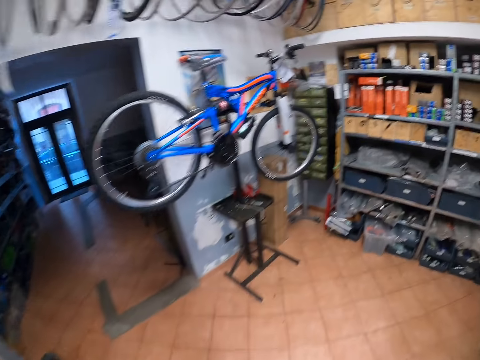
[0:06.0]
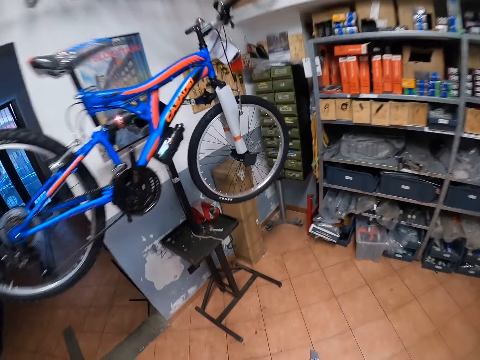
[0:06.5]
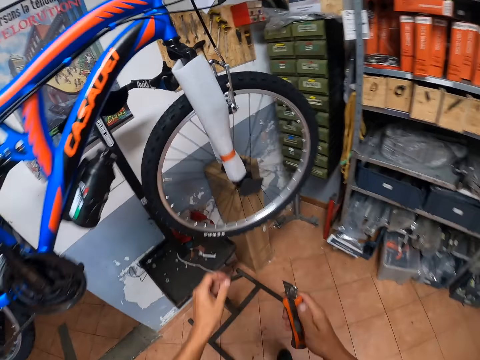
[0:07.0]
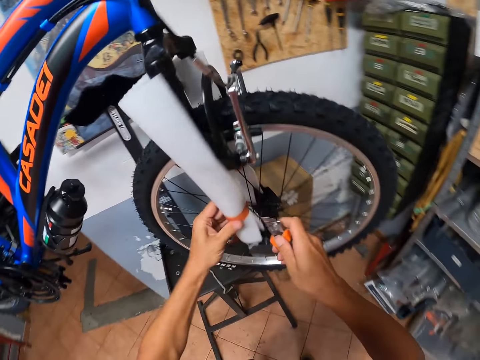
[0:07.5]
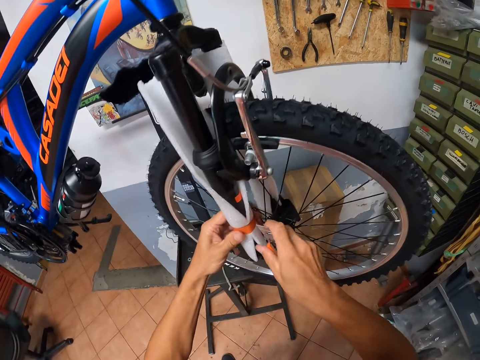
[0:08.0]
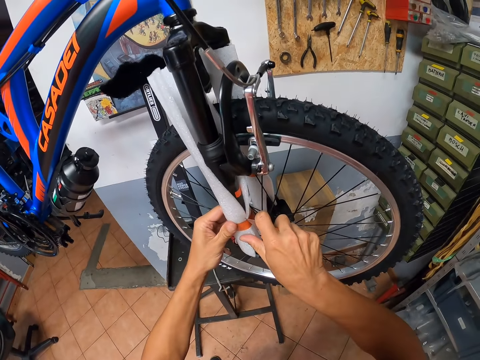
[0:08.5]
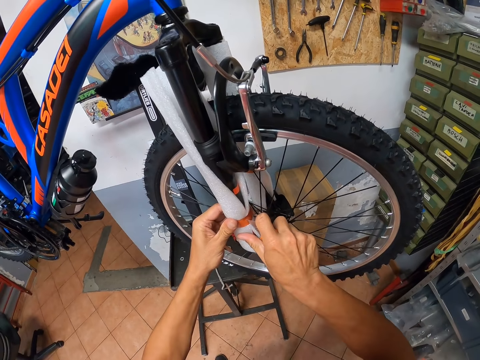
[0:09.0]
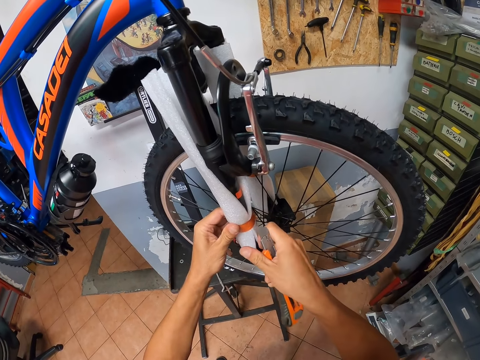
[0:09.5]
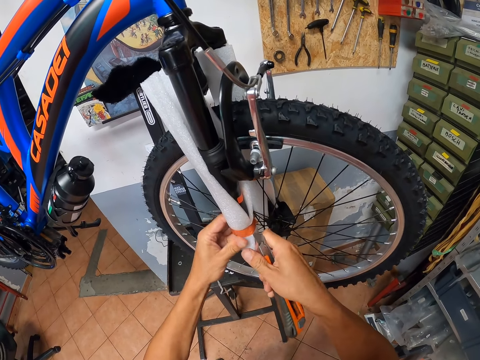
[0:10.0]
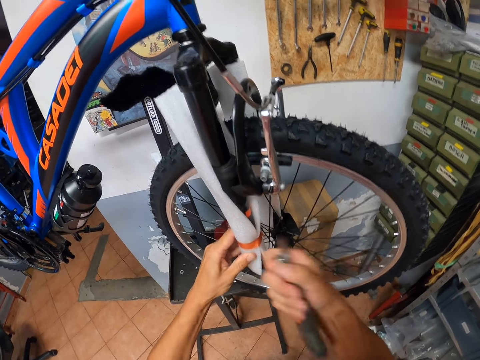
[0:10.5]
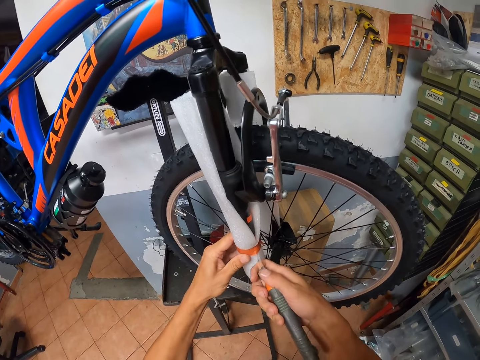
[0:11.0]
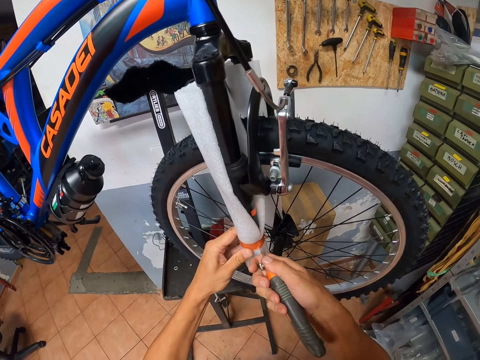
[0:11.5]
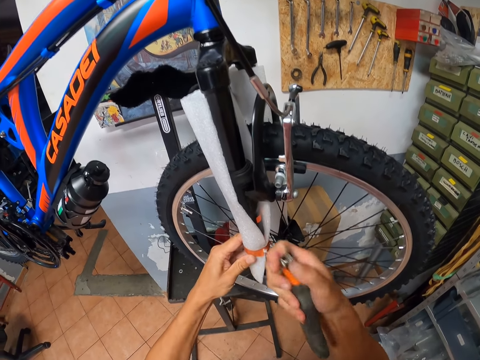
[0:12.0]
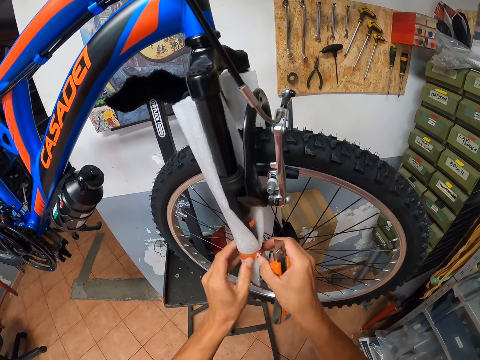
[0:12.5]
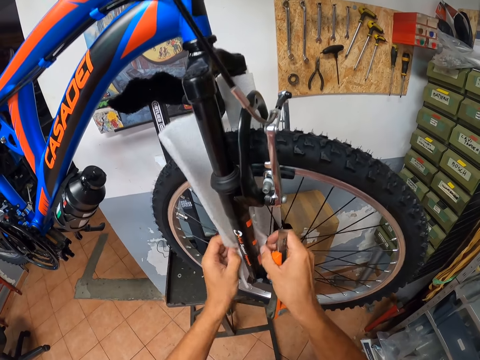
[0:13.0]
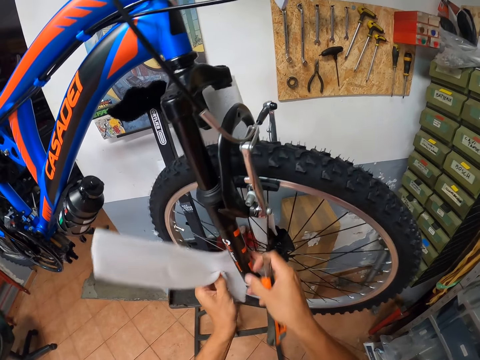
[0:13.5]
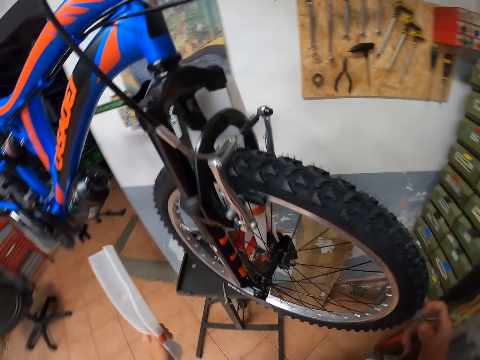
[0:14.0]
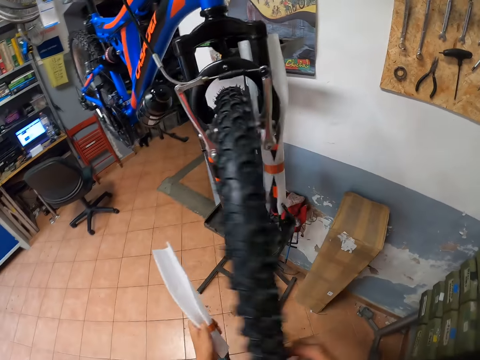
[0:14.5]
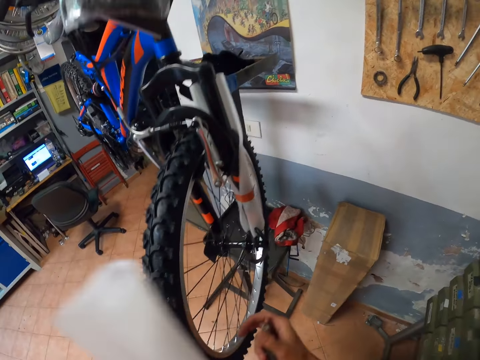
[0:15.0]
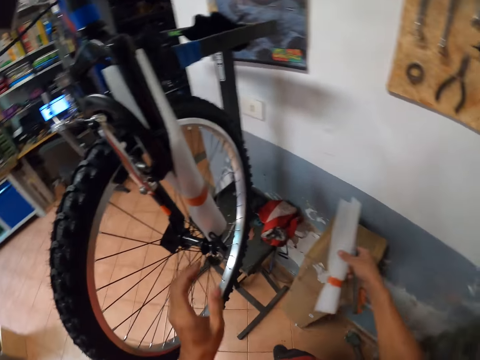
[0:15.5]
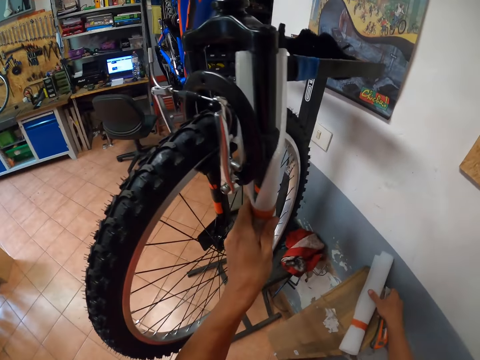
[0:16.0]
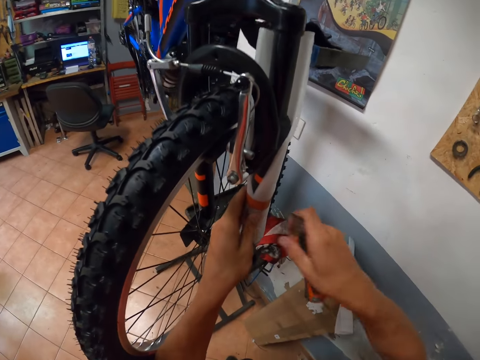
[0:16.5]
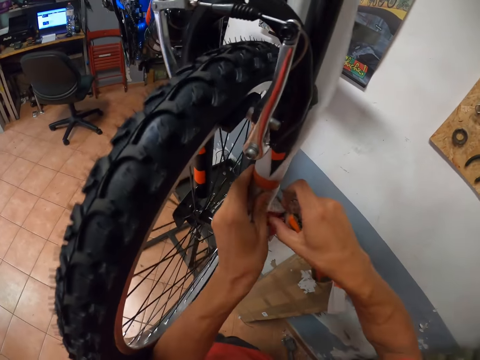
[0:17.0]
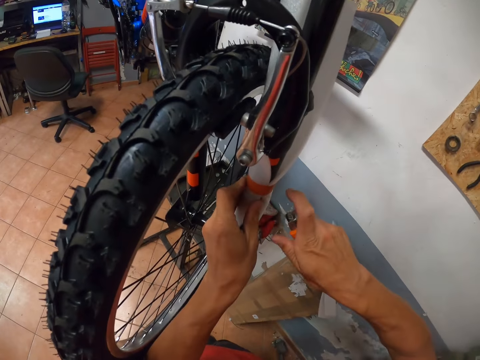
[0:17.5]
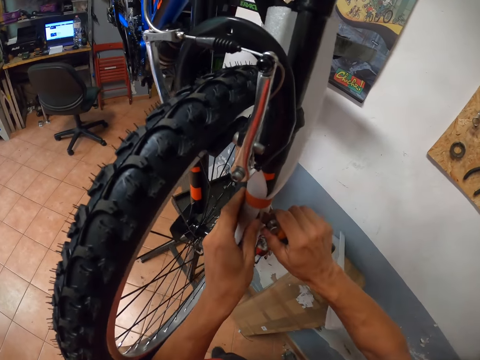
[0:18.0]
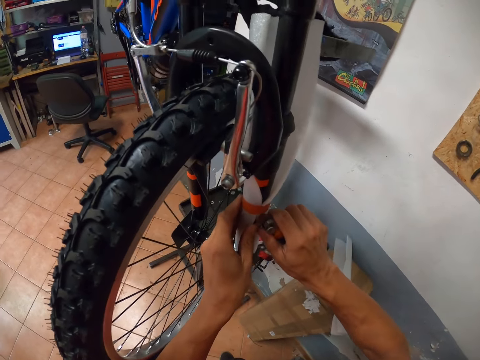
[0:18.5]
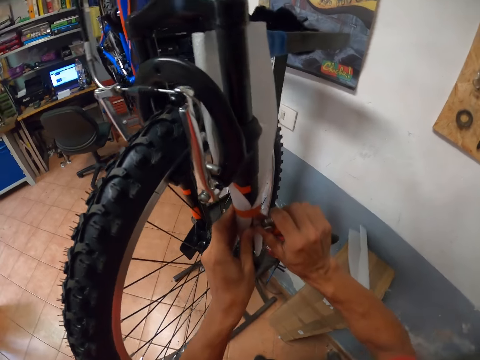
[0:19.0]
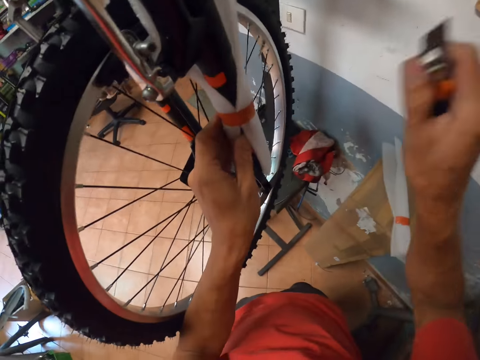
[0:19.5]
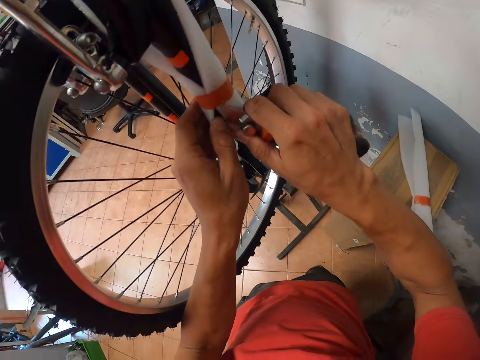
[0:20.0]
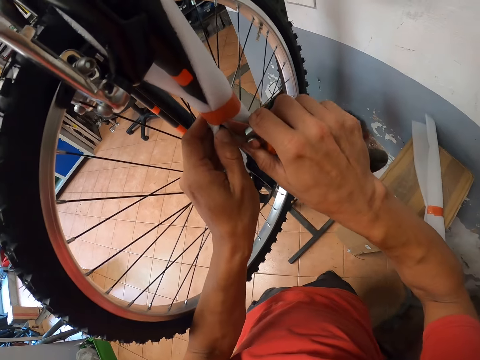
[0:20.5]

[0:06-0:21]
The camera wearer walks towards a bicycle with a cutting blade. They cut the tape on the foam wrap on the bicycle. They cut off a paper tied around a fork with the cutting blade. They remove the foam wrap from the bicycle. They turn the tire to the other side. They drop the foam wrap. They cut the tape on the foam wrap.

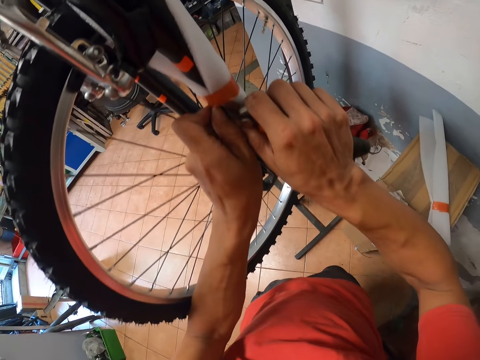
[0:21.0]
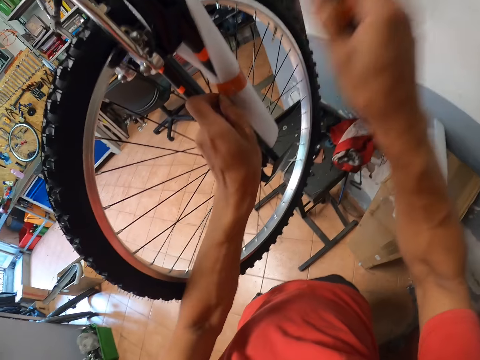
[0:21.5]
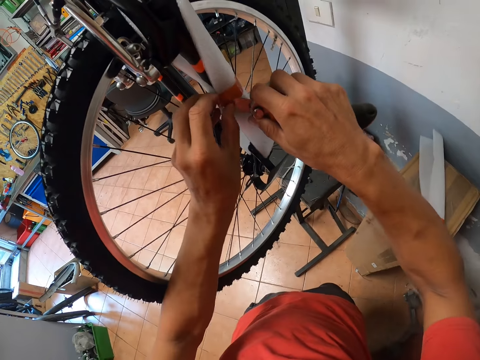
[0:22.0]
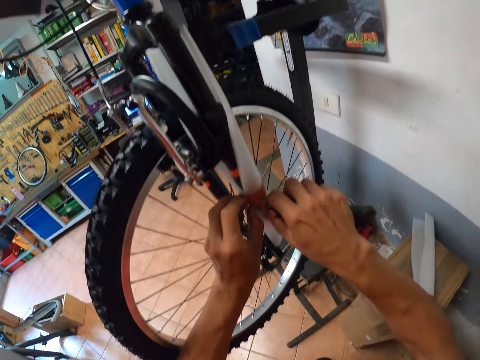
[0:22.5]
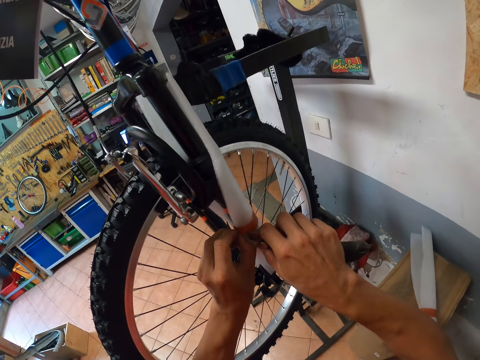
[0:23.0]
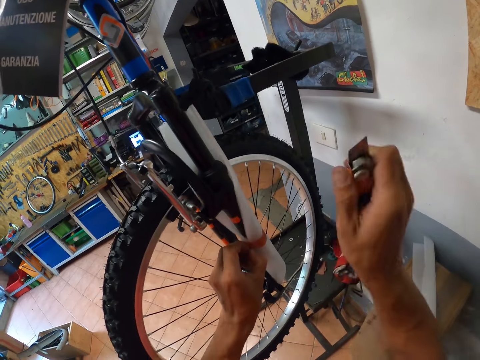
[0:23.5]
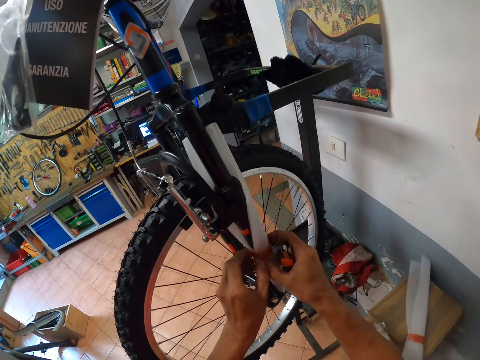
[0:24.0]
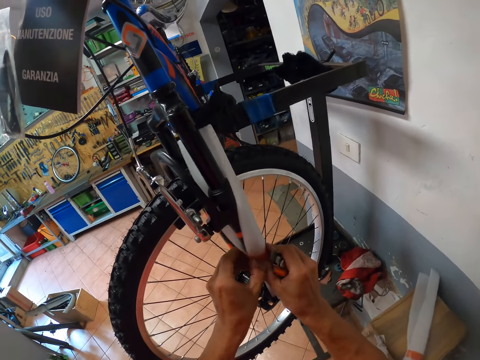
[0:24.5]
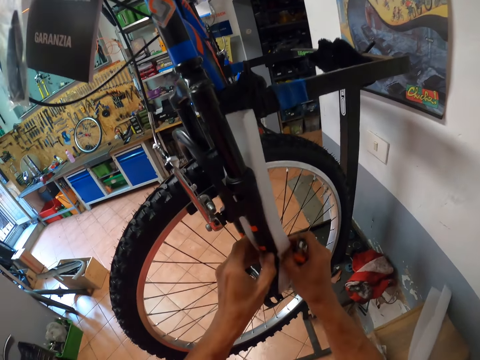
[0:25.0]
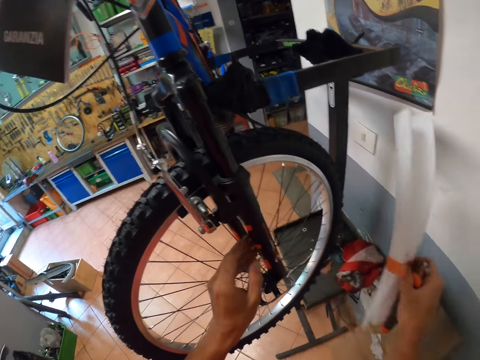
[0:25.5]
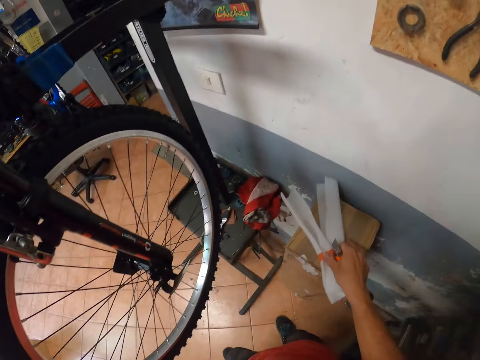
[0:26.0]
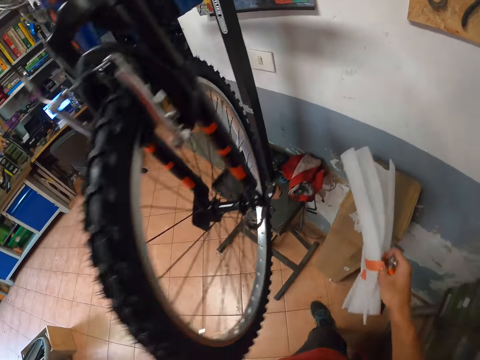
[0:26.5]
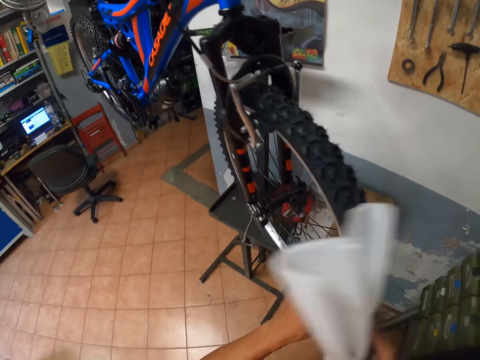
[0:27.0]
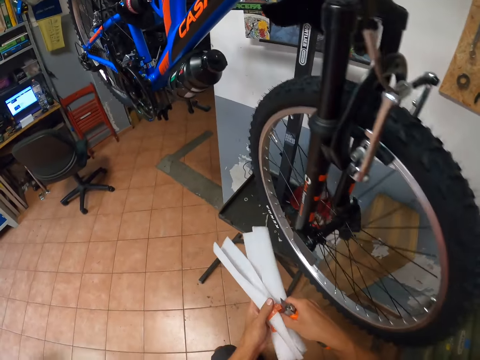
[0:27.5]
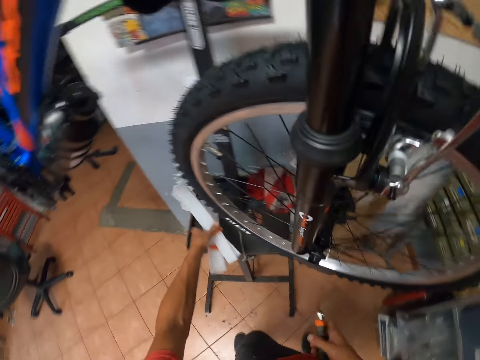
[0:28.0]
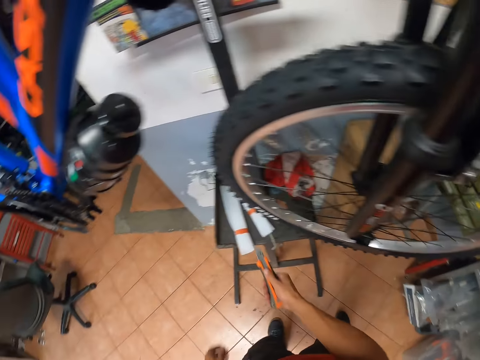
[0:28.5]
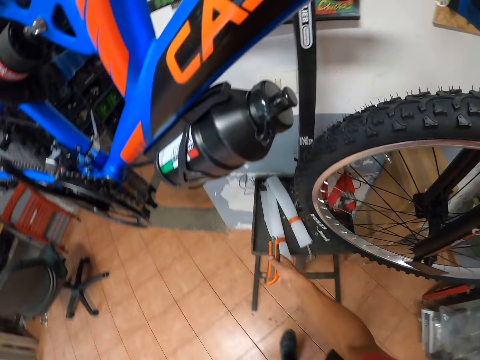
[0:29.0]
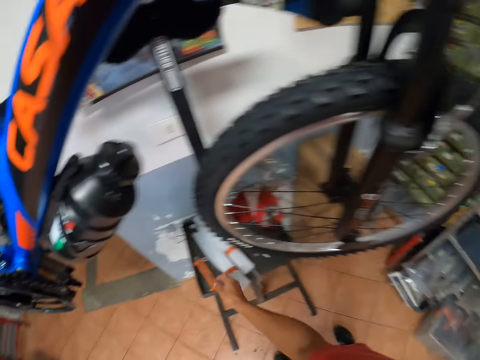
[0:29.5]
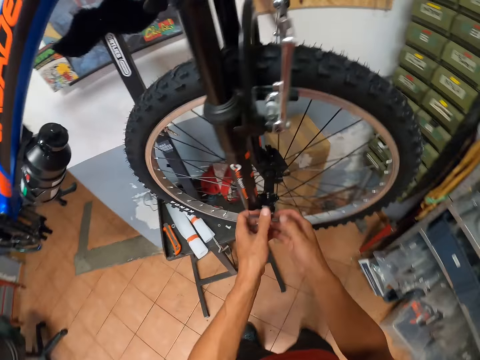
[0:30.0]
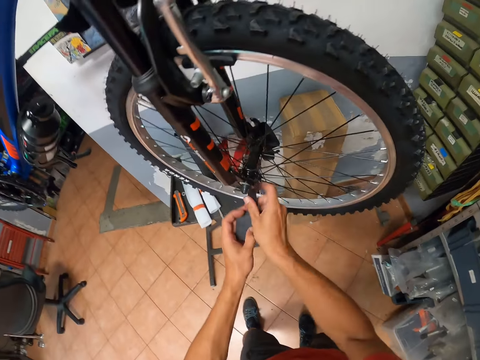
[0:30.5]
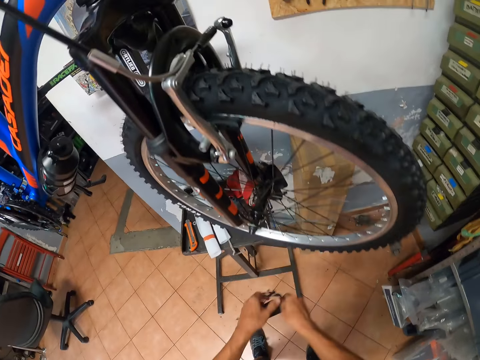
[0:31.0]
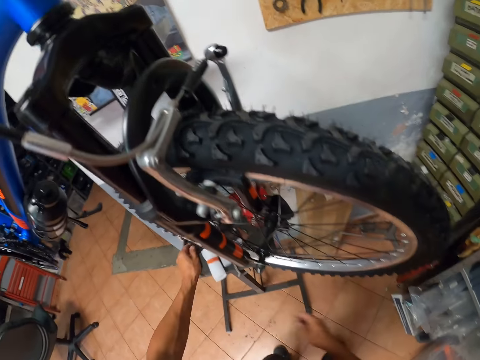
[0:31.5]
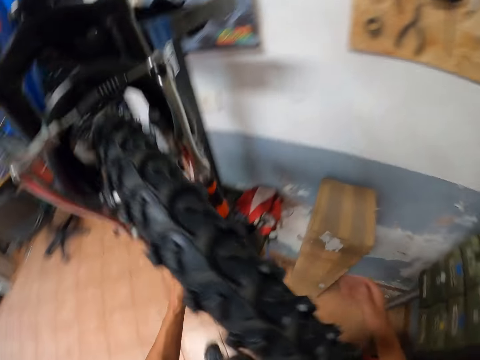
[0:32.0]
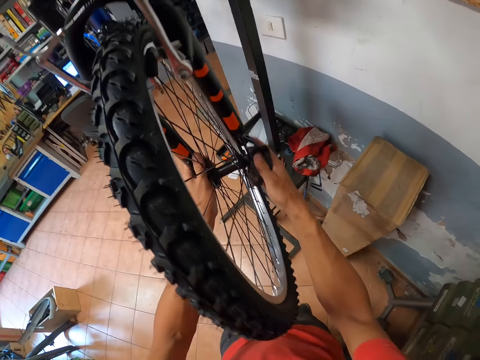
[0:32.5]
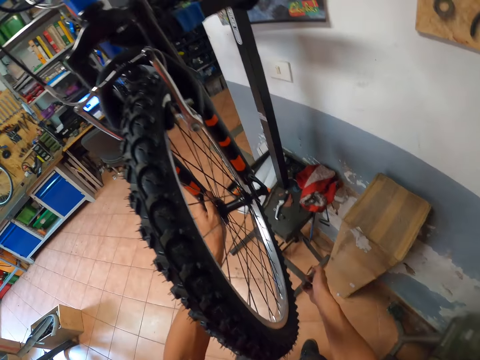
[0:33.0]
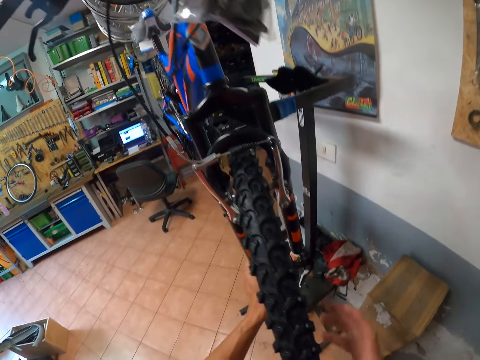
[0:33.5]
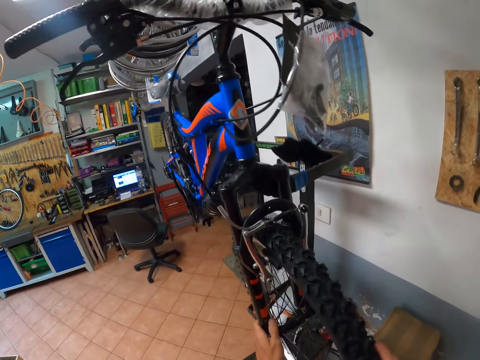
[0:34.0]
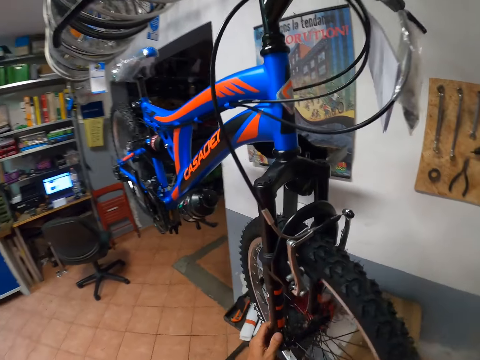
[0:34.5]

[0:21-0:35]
The camera wearer removes the foam wrap from the bicycle. They pick up the first foam wrap. They straighten the bicycle tire. They drop the foam wrap. They close the blade. They drop both the cutting blade and papers in a metallic stool. They remove the bicycle wheel padding and drop the bicycle wheel padding. They remove another bicycle wheel padding and drop the bicycle wheel padding.
